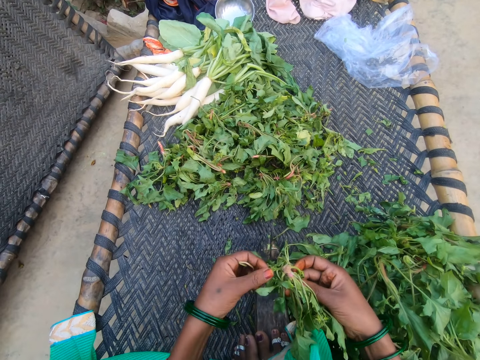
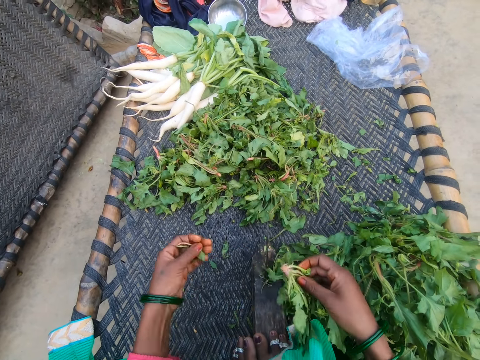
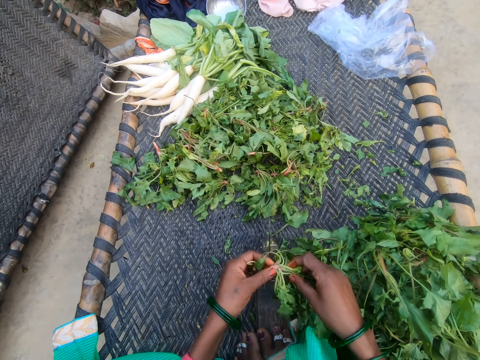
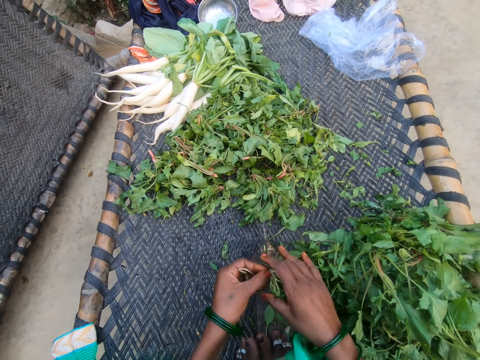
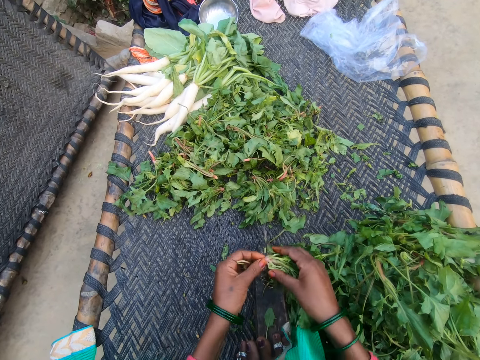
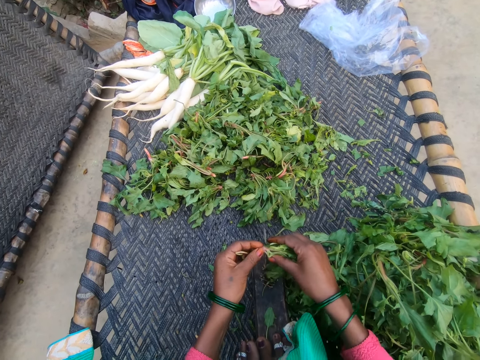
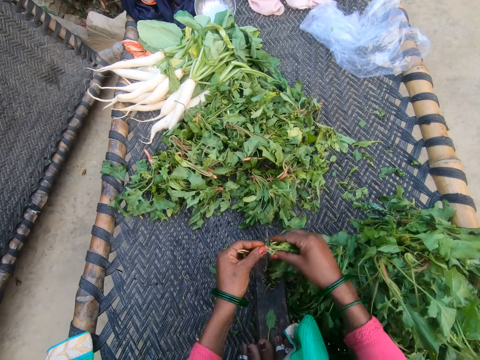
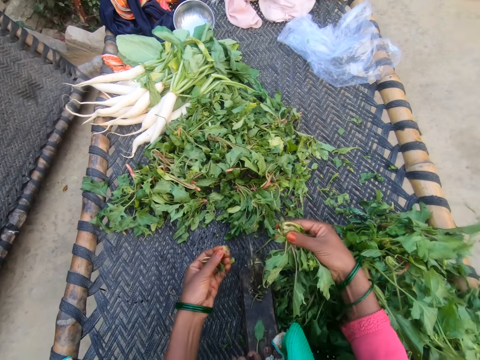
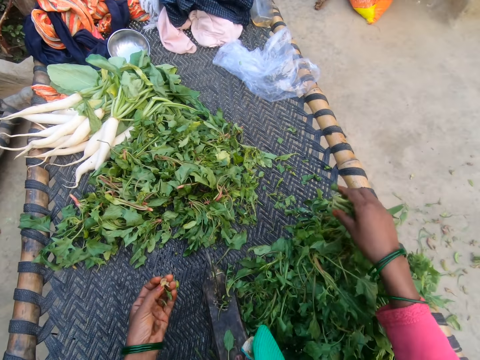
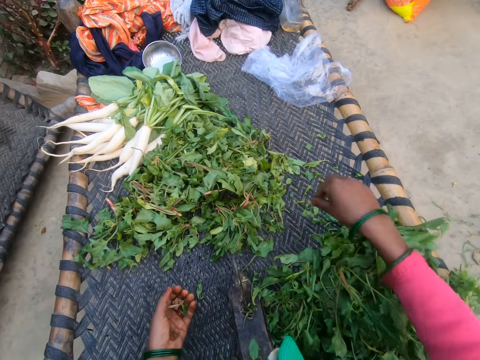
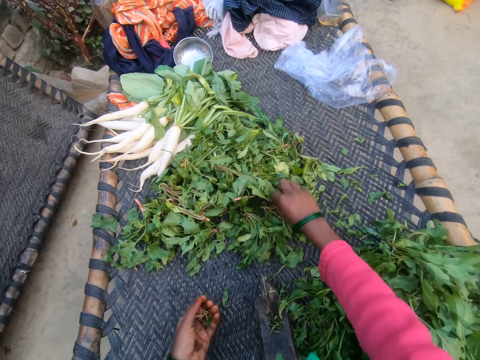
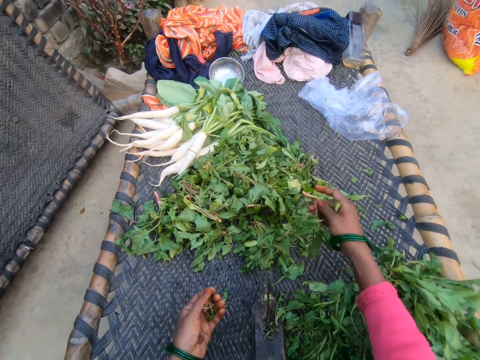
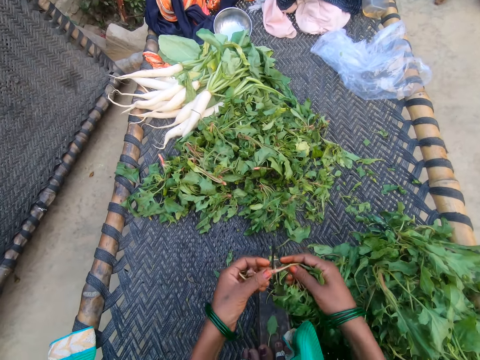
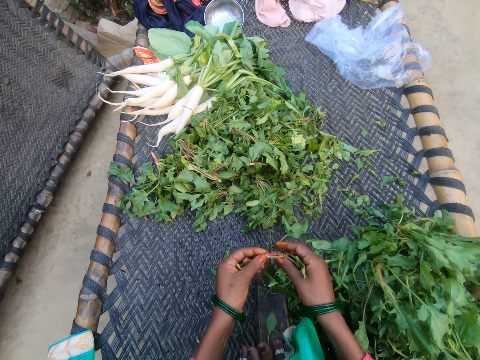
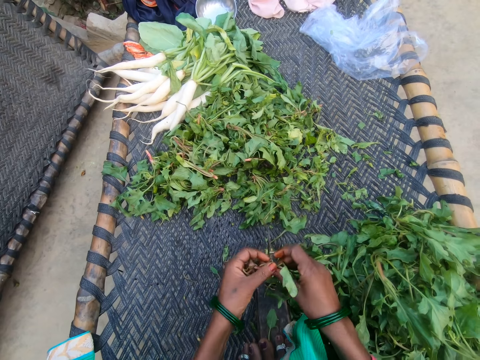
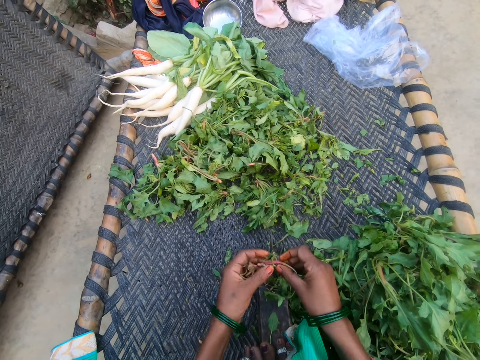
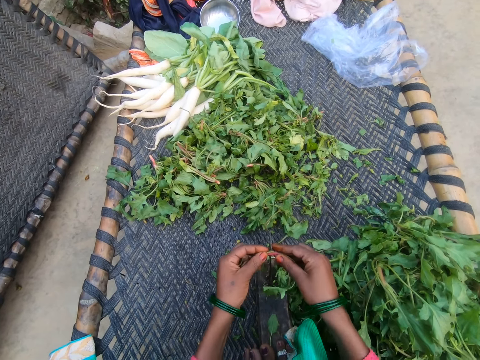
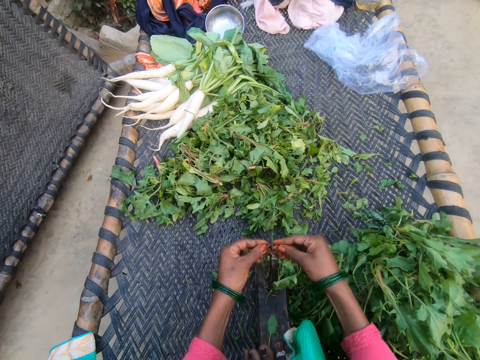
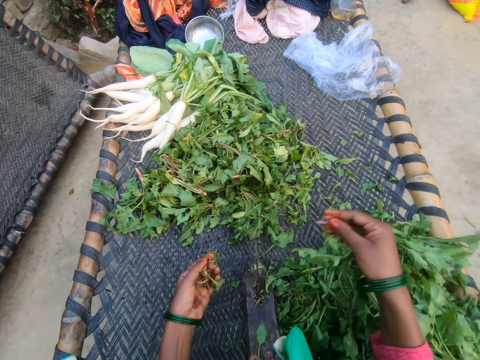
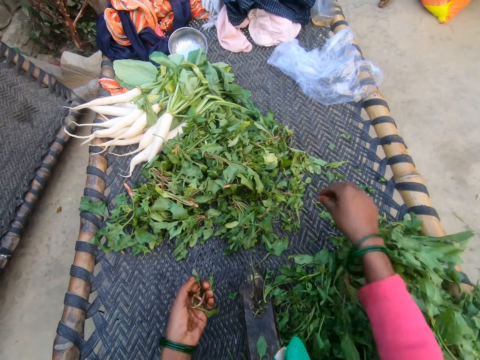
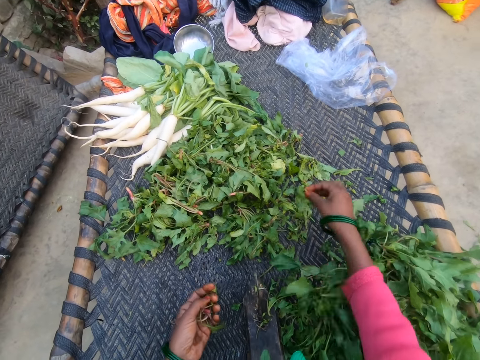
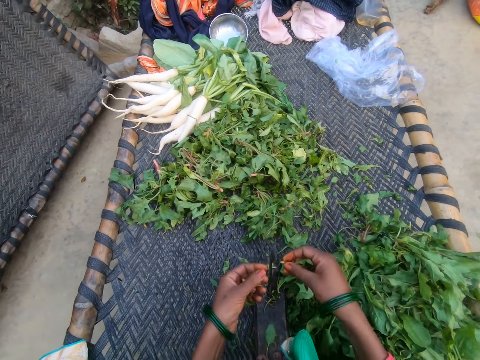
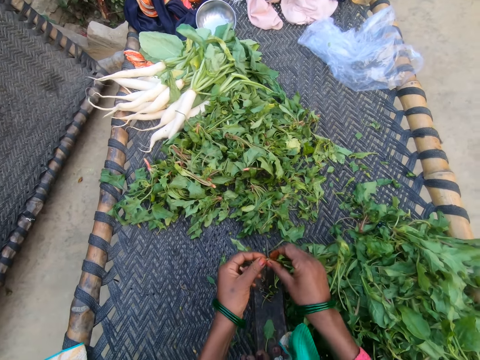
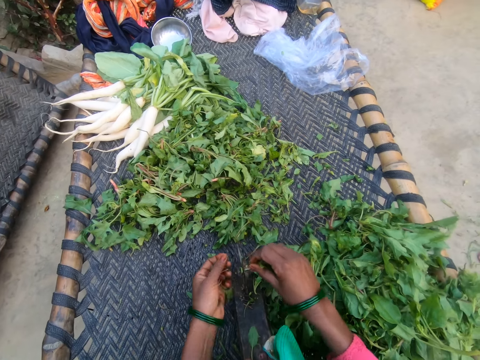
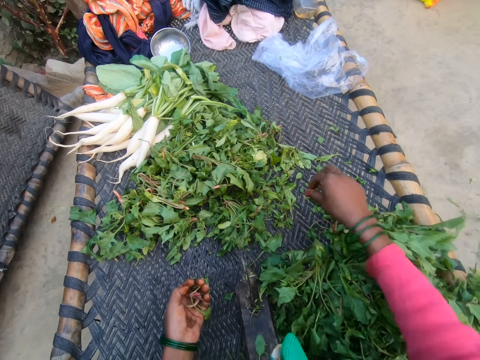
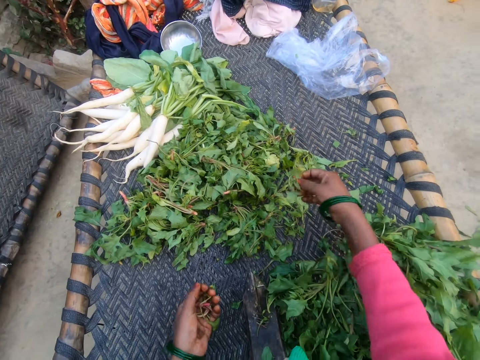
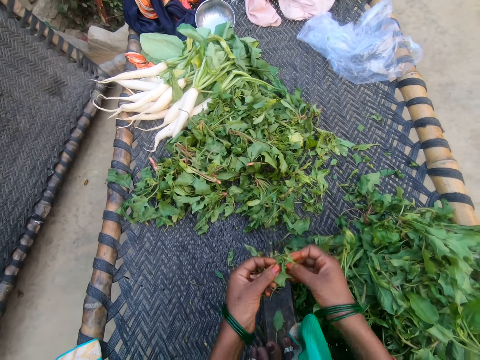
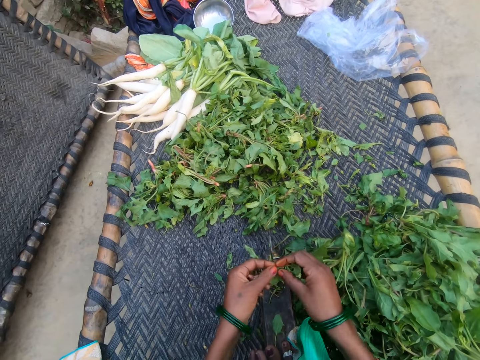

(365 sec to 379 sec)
The camera wearer cuts the vegetable with her hand. She cuts the vegetable with the slicer. She drops the vegetable on the chair with other vegetables. She picks a vegetable from the bunch of vegetables. She cuts the vegetable with the slicer. She drops the vegetable on the chair with other vegetables. She picks a vegetable from the bunch of vegetables. She cuts the vegetable with the slicer. She drops the vegetable on the chair with other vegetables. She picks a vegetable from the bunch of vegetables.

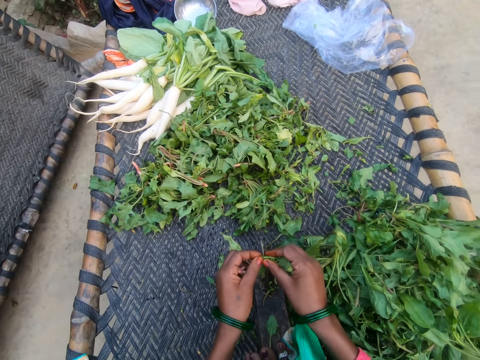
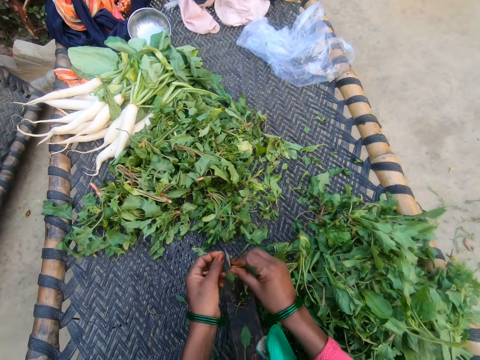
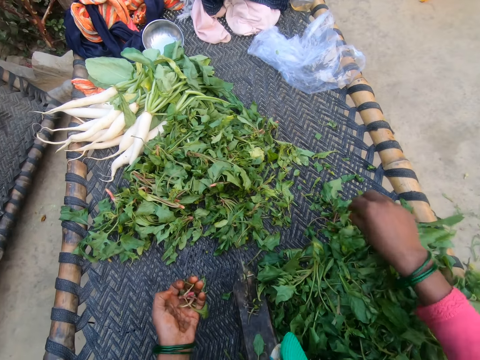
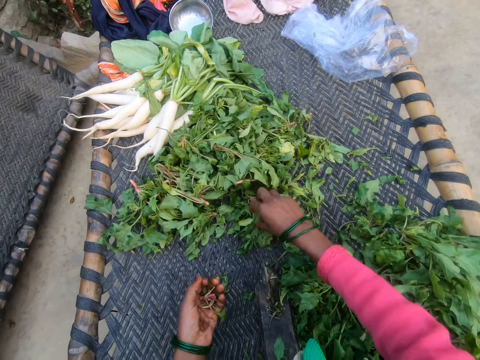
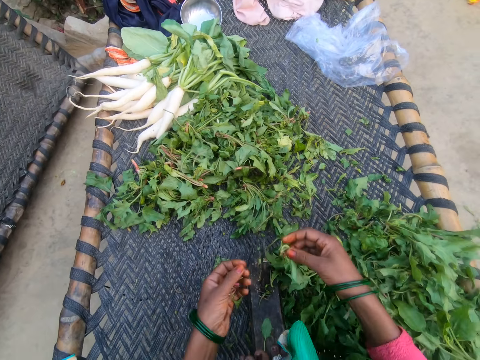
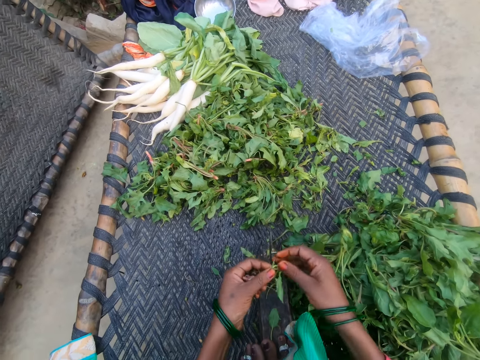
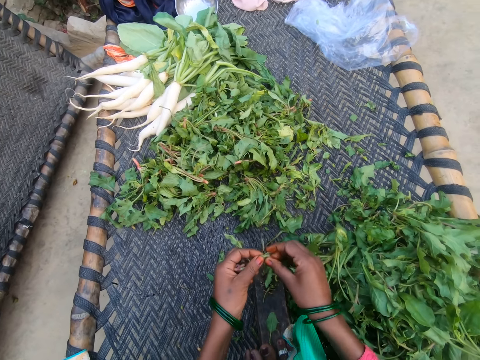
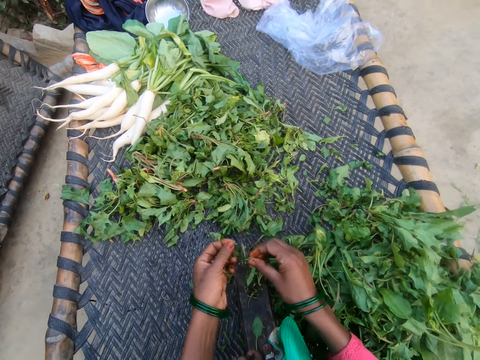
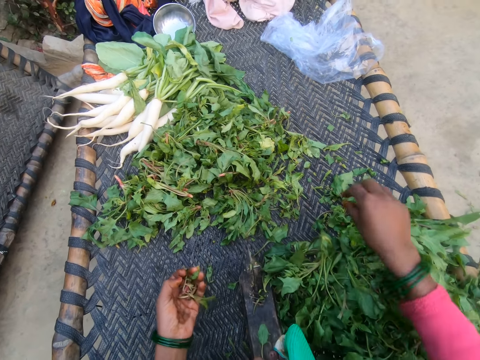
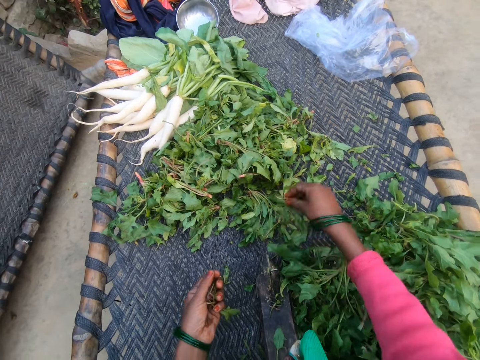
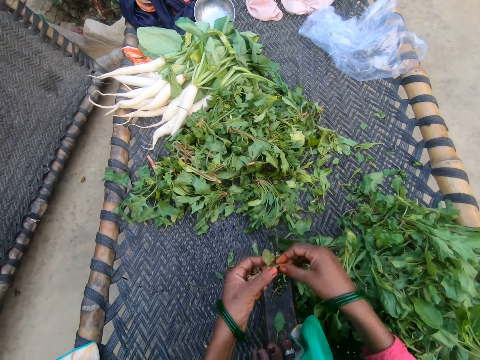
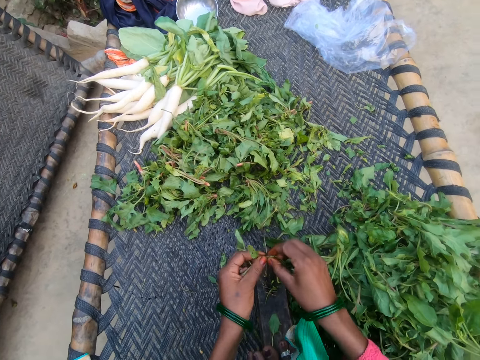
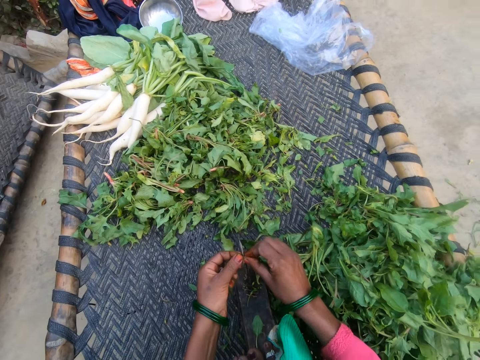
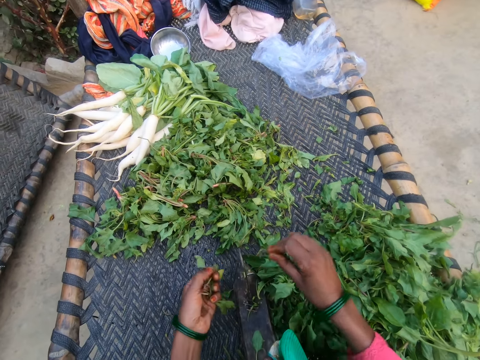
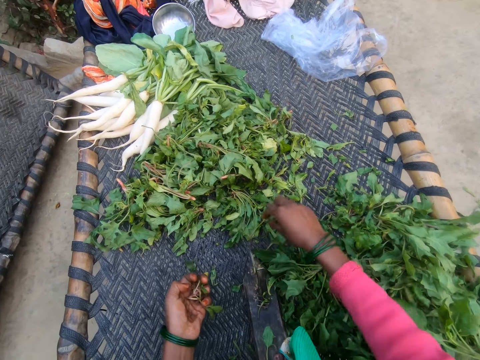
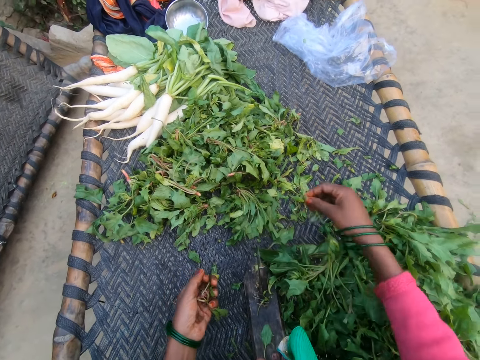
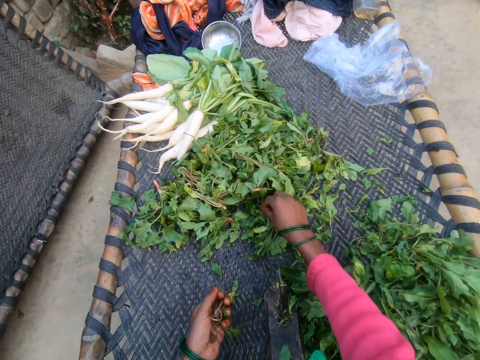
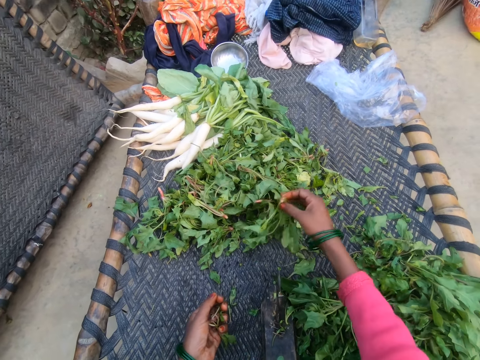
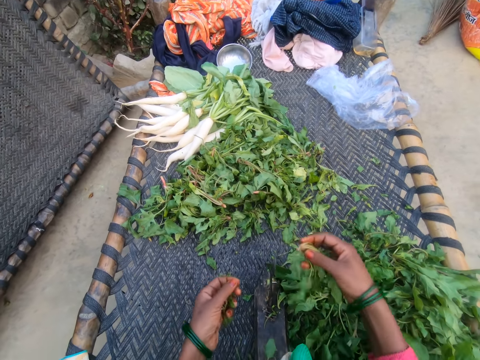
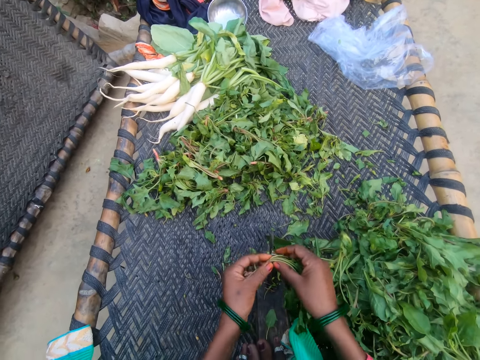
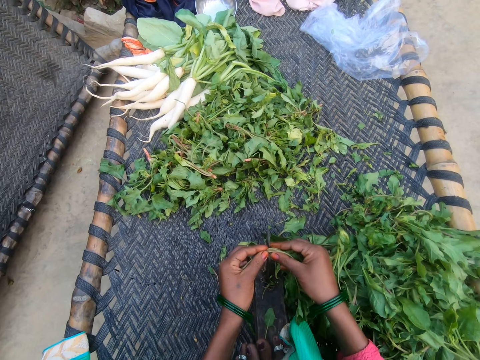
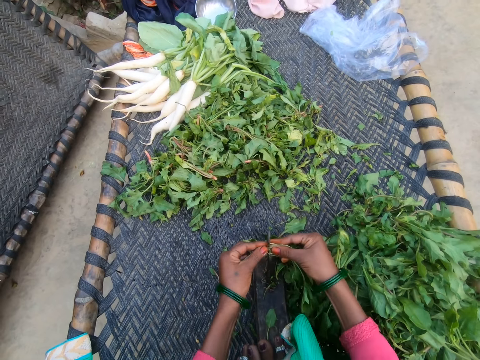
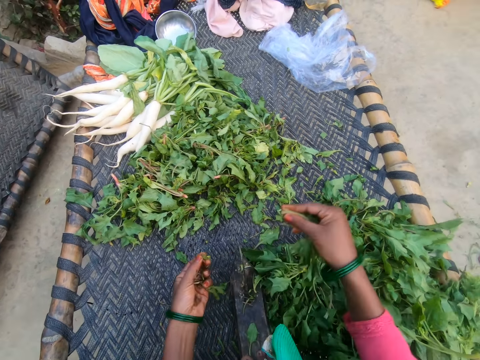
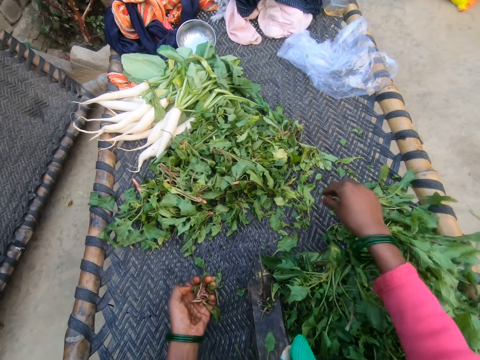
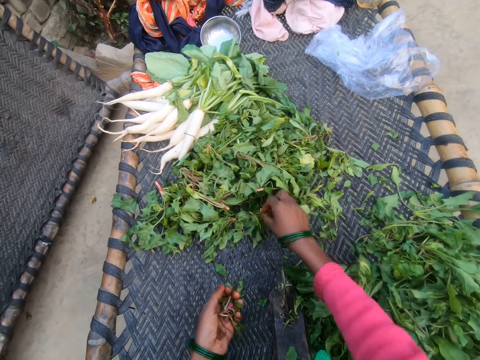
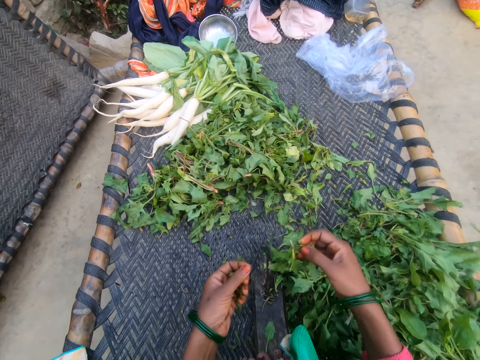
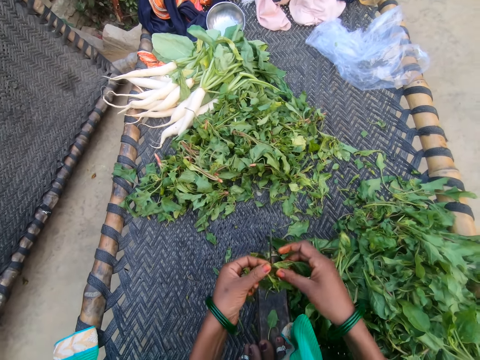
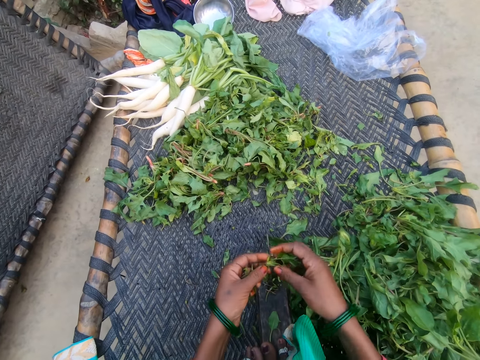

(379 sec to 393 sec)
The camera wearer cuts the vegetable with the slicer. They drop the vegetable on the chair with other vegetables. They pick a vegetable from the bunch of vegetables. They cut the vegetable with the slicer. They drop the vegetable on the chair with other vegetables. They pick a vegetable from the bunch of vegetables. They cut the vegetable with the slicer. They drop the vegetable on the chair with other vegetables. They pick a vegetable from the bunch of vegetables. They drop the vegetable on the chair with other vegetables. They pick a vegetable from the bunch of vegetables. They cut the vegetable with the slicer. They drop the vegetable on the chair with other vegetables. They pick a vegetable from the bunch of vegetables.
